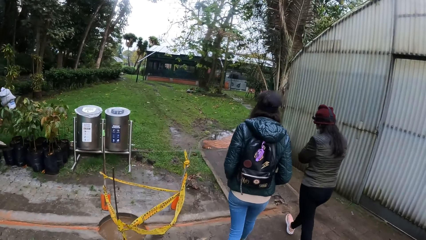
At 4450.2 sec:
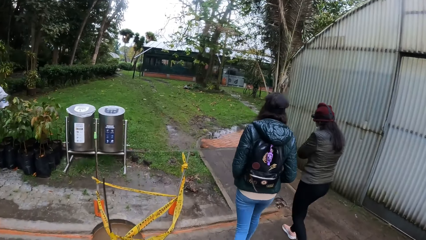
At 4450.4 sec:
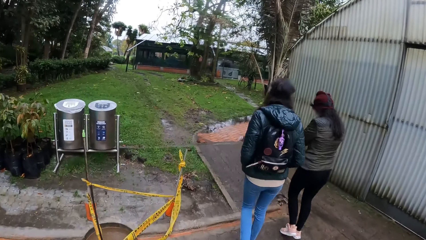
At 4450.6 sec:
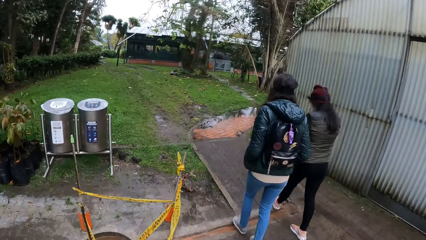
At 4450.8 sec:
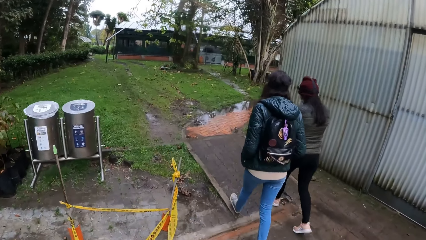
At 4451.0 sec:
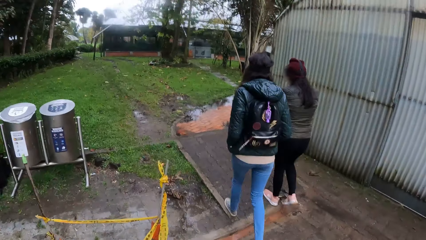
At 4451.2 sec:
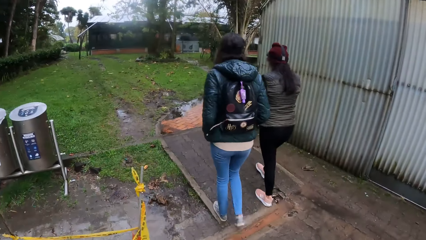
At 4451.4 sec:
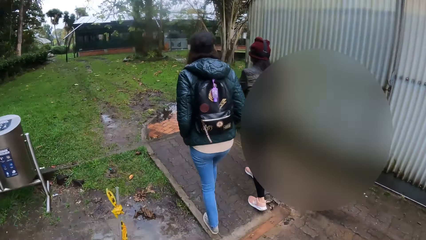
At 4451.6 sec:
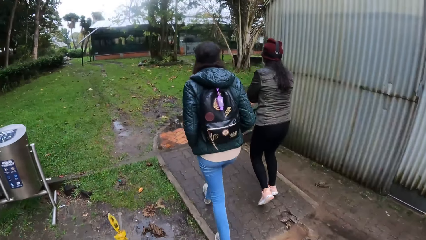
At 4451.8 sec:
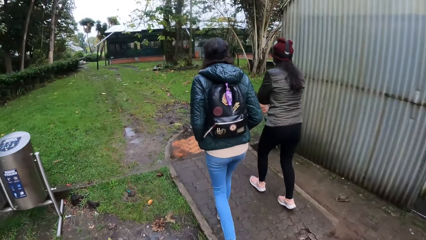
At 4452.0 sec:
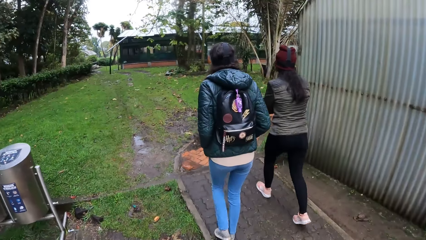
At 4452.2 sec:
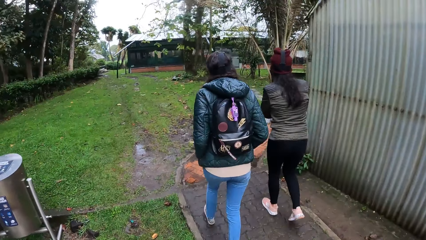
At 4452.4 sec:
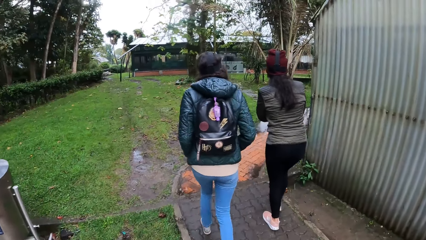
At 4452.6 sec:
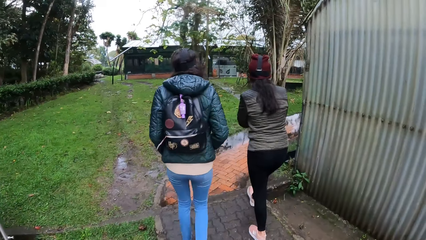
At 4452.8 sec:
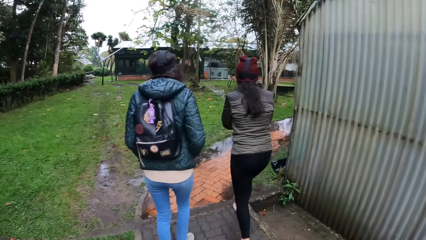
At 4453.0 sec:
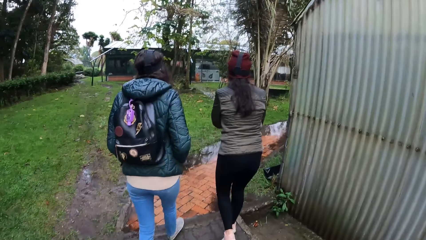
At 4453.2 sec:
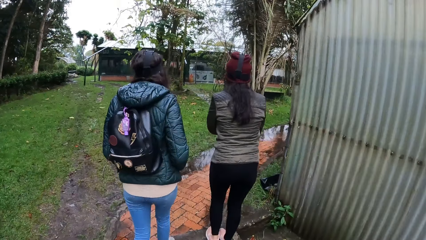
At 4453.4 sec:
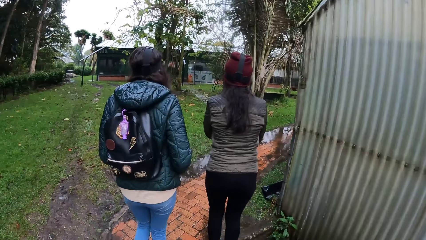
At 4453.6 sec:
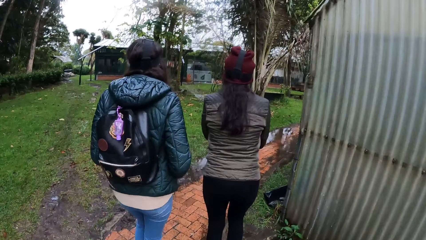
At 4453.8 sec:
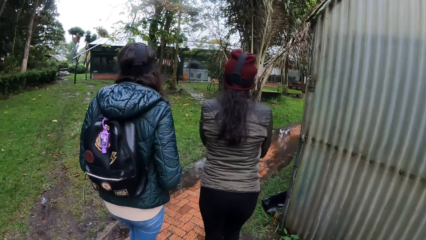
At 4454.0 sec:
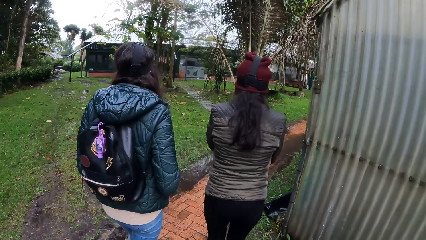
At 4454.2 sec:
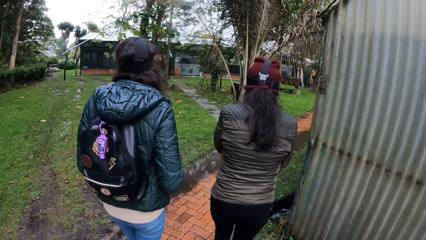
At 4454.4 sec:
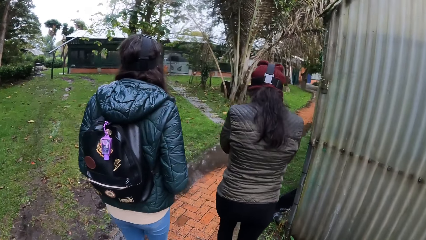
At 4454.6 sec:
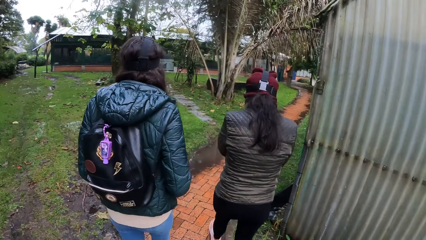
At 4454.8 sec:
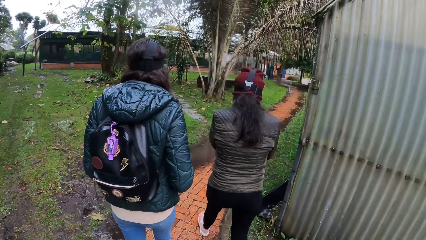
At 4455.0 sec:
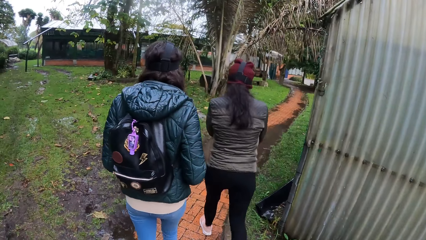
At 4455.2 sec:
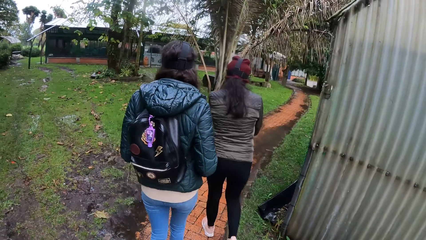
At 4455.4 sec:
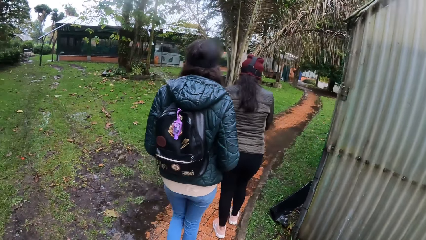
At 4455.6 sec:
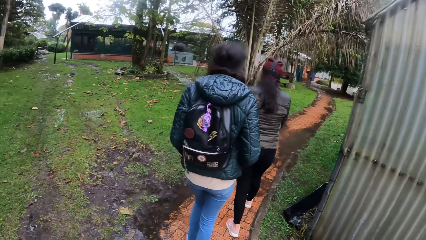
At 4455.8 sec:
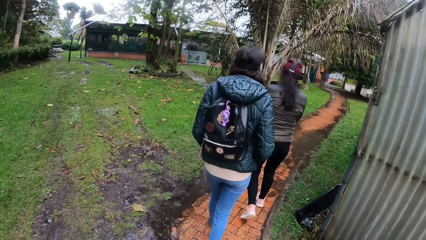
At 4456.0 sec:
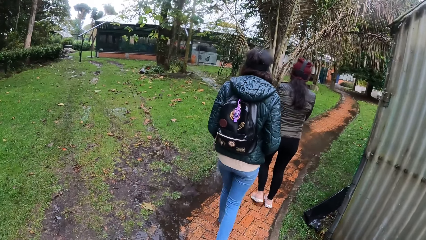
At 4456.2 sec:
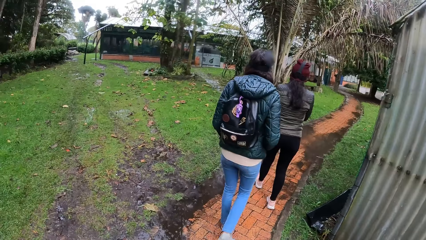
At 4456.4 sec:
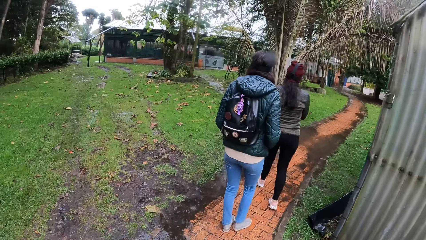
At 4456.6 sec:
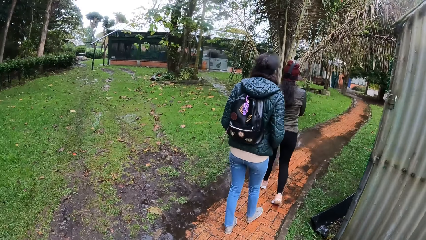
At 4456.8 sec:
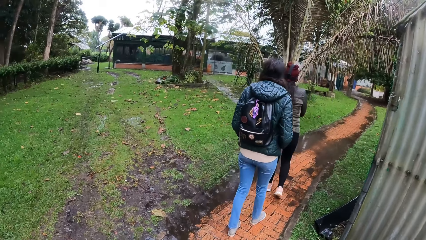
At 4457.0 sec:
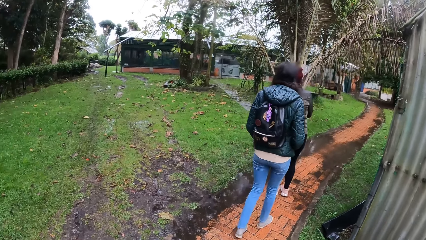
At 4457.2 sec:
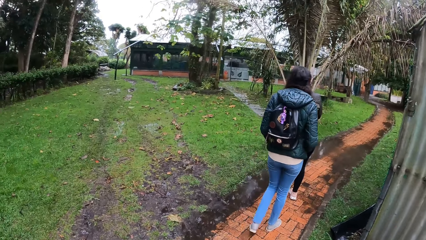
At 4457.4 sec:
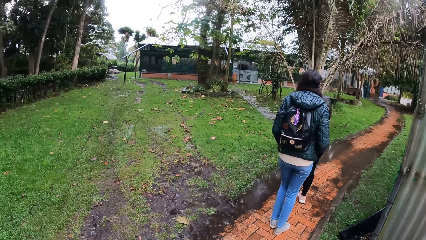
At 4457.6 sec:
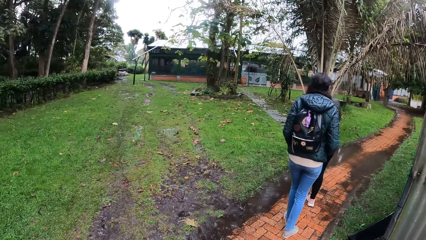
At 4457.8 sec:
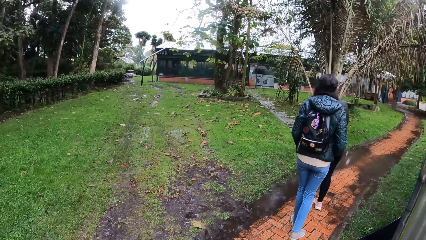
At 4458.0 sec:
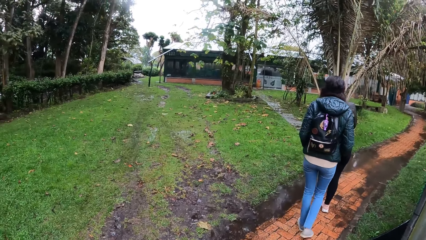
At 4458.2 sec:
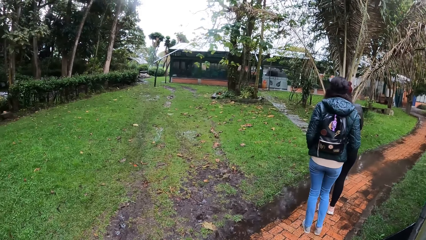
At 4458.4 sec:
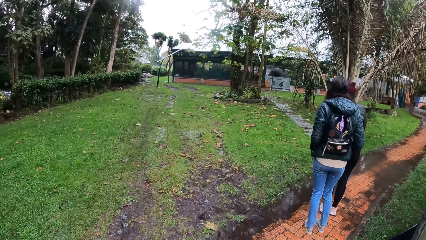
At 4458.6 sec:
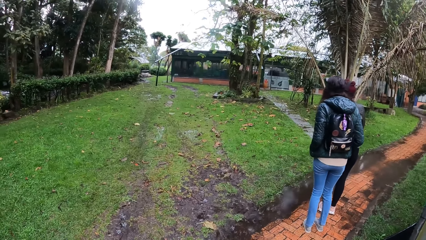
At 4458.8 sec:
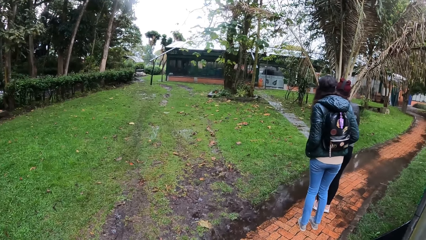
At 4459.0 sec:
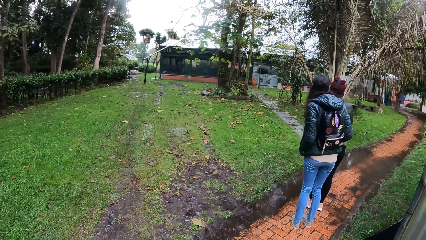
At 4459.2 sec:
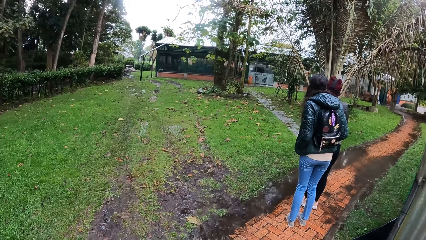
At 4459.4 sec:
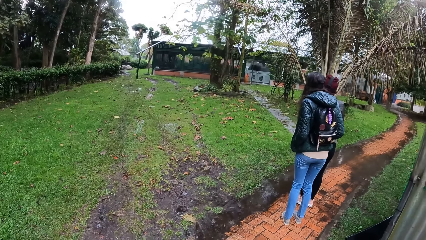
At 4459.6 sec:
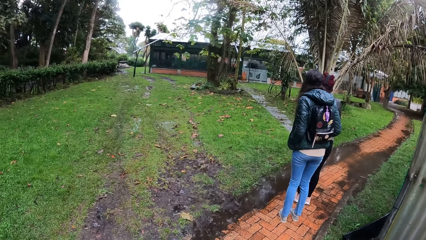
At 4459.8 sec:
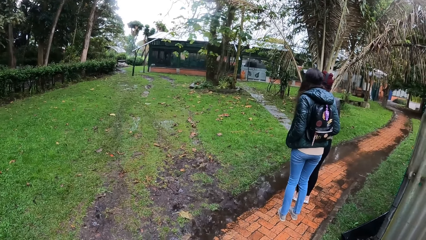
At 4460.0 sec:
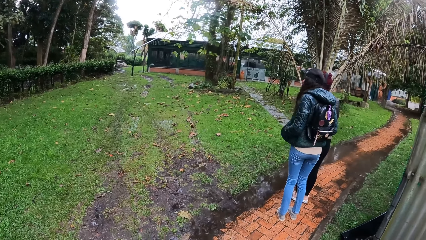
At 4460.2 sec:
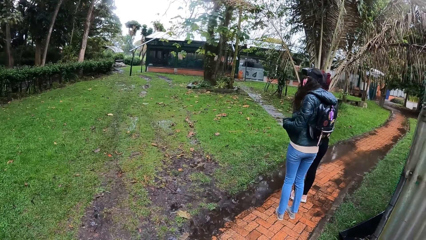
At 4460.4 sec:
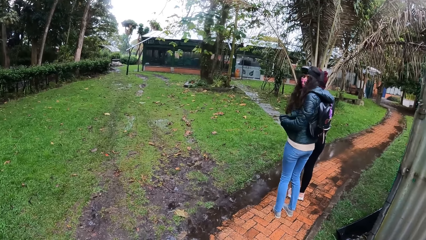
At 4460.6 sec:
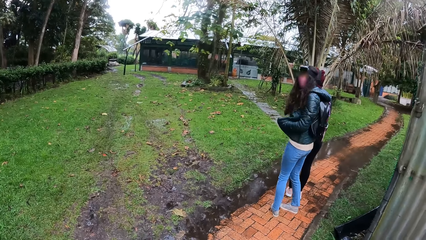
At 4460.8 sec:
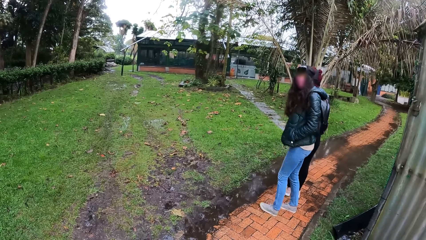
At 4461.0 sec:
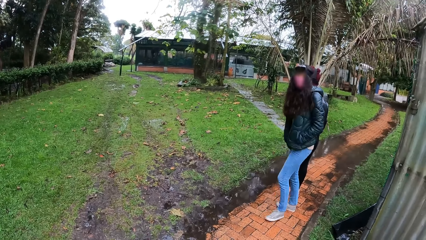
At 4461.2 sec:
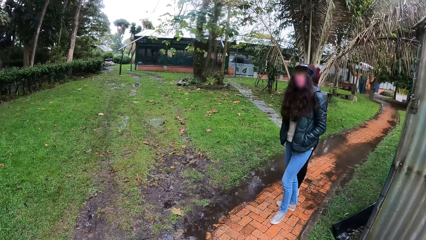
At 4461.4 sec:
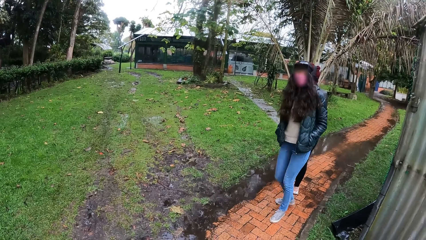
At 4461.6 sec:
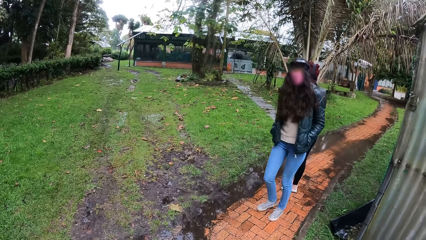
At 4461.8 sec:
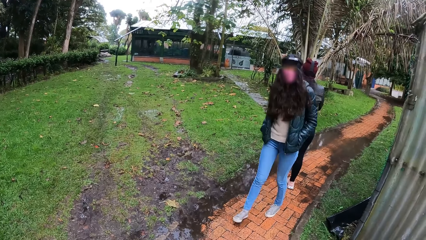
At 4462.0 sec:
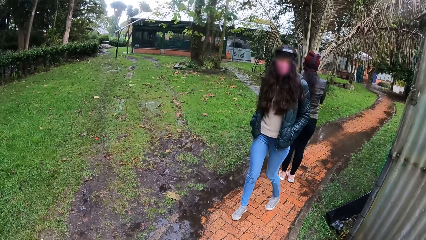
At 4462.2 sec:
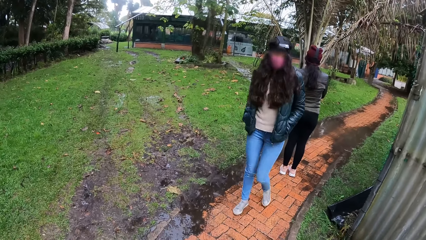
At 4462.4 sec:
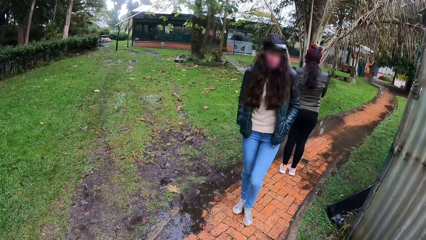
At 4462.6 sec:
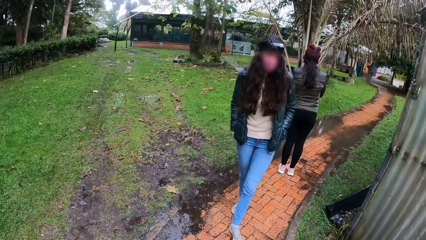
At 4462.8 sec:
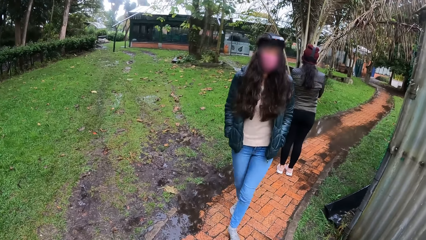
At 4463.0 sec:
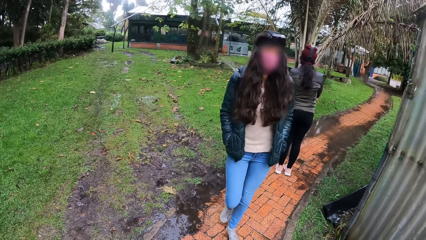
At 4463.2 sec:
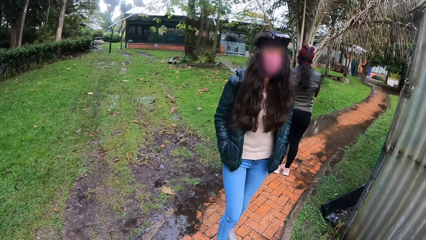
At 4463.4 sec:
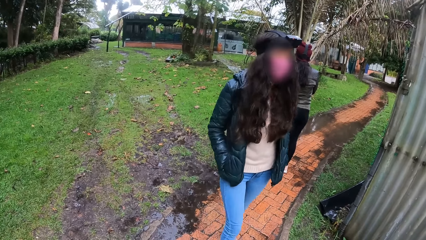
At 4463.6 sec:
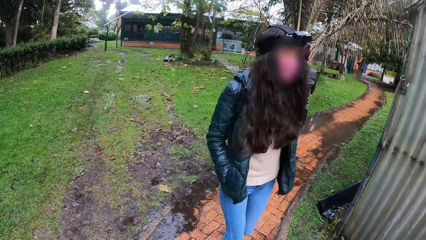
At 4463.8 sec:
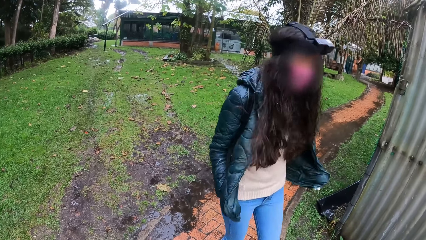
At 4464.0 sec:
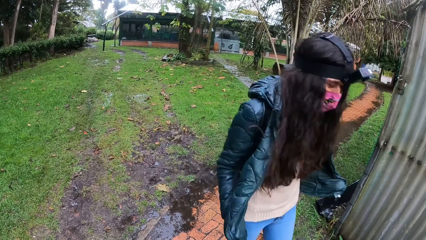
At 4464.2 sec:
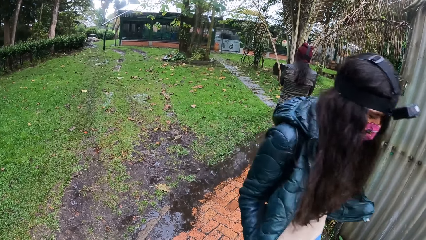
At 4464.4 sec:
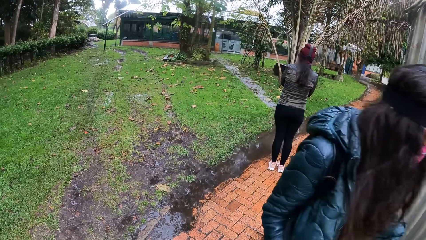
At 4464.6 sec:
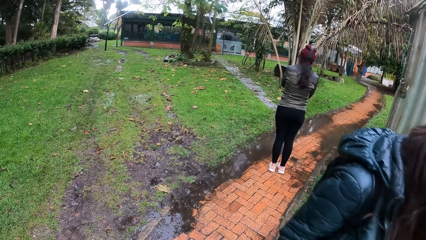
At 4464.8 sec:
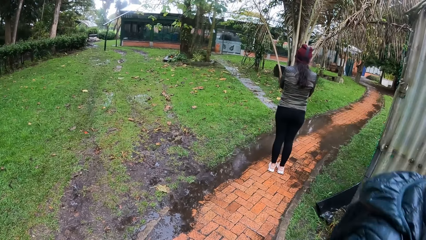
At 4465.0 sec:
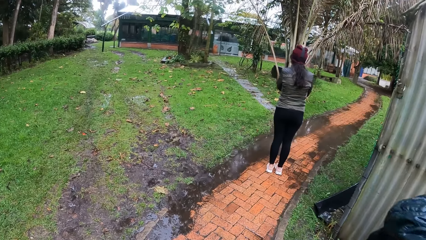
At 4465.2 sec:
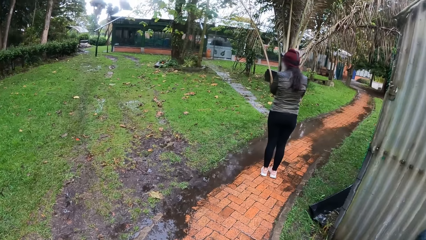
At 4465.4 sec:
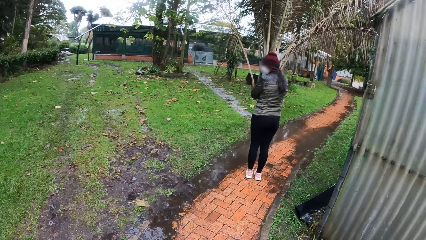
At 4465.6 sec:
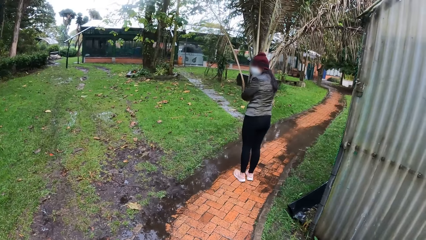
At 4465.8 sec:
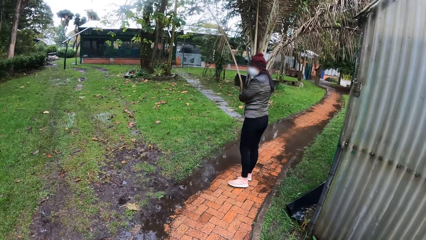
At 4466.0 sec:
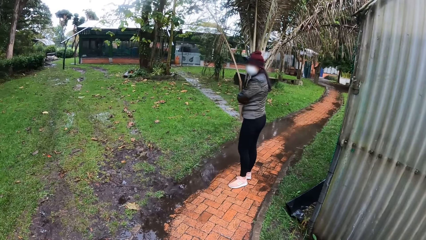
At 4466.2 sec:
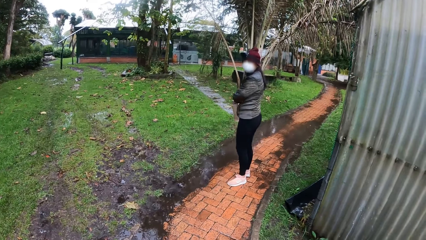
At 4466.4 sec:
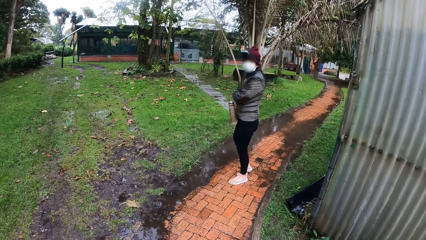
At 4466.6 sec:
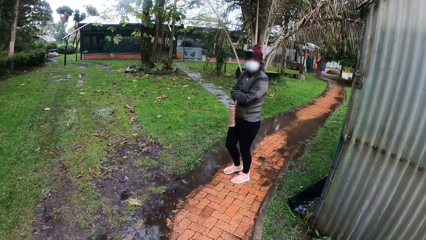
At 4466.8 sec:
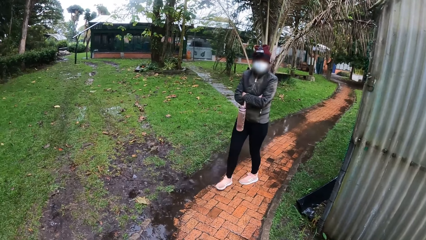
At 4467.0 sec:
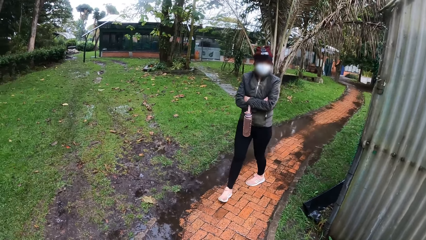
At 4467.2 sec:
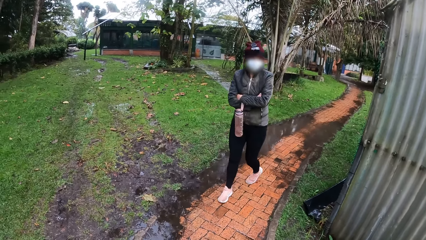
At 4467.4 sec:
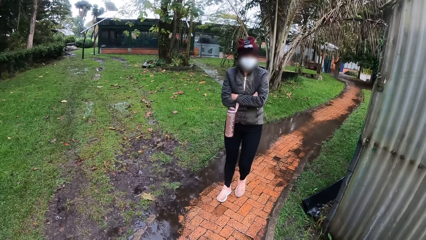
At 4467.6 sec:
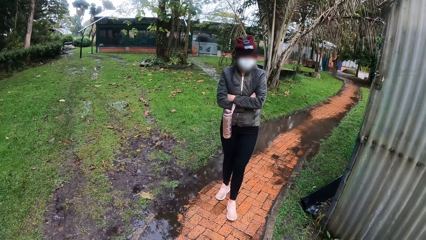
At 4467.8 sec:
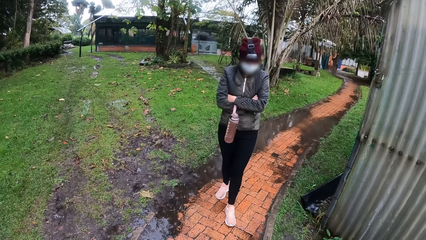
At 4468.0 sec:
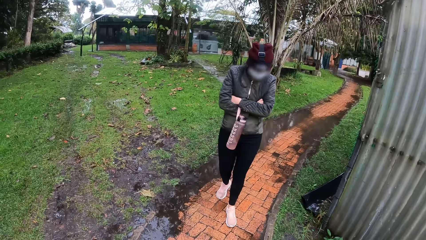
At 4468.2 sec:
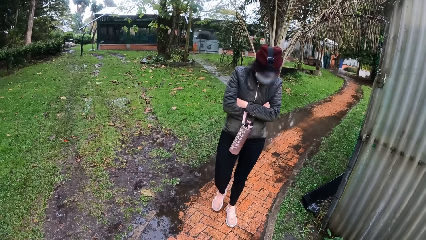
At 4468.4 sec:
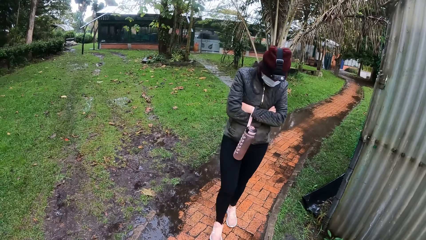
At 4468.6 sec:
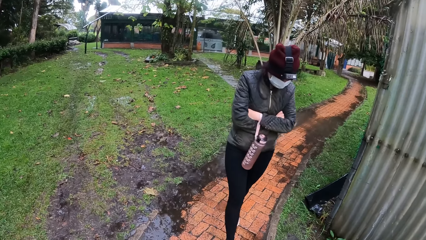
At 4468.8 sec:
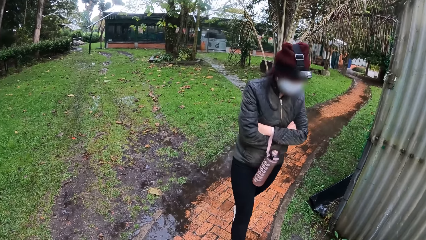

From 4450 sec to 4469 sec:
A lady stands on the footpath. Another lady stands on the footpath. The first lady walks on the footpath. The other lady walks on the footpath. The first lady stands on the footpath. The other lady stands on the footpath. The other lady walks back on the footpath towards the camera wearer. A woman walks past the camera wearer. The first lady walks back on the footpath towards the camera wearer.
